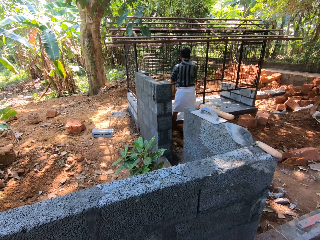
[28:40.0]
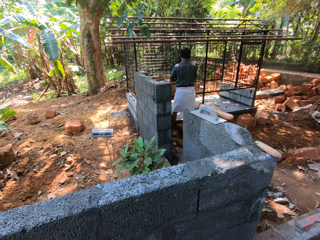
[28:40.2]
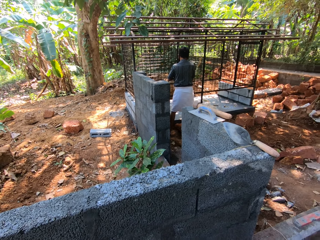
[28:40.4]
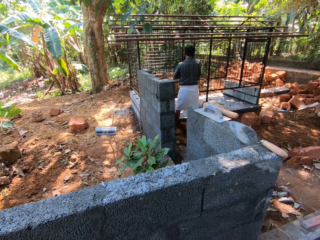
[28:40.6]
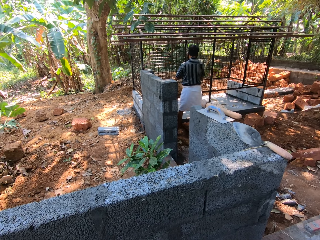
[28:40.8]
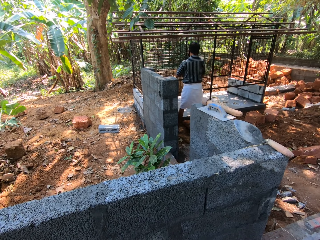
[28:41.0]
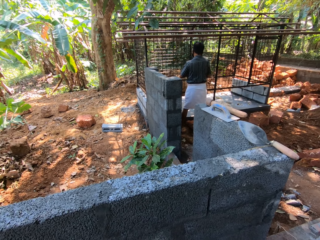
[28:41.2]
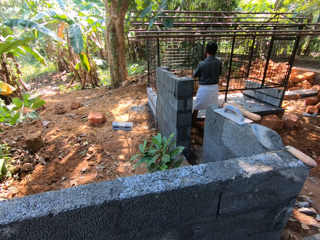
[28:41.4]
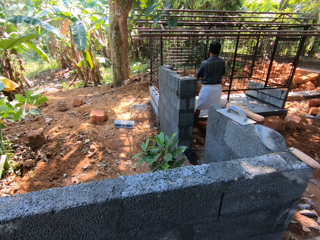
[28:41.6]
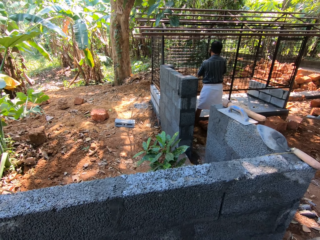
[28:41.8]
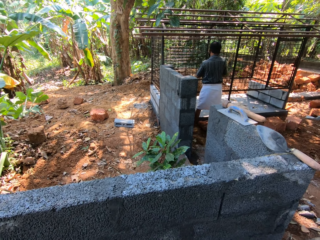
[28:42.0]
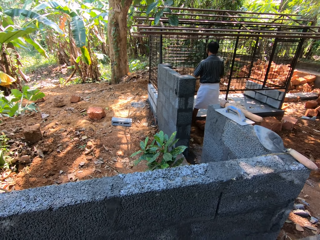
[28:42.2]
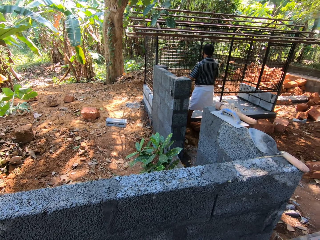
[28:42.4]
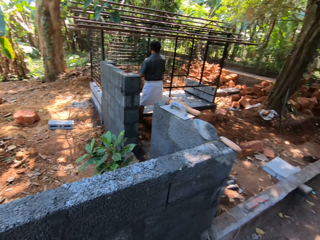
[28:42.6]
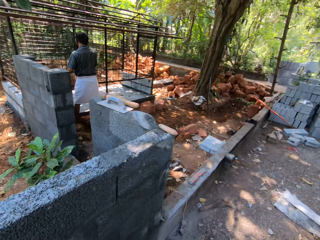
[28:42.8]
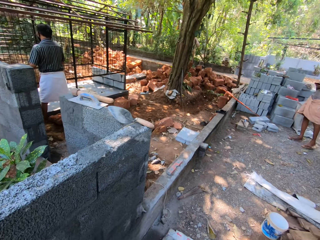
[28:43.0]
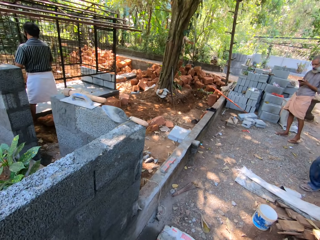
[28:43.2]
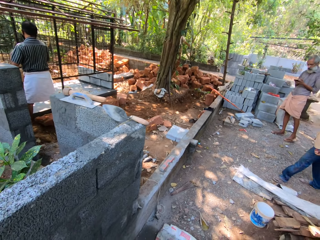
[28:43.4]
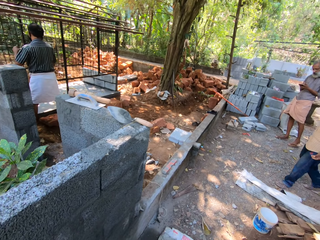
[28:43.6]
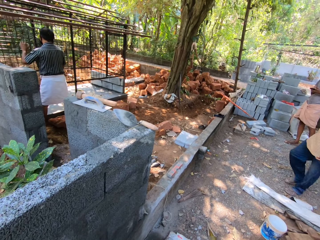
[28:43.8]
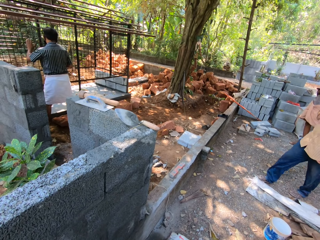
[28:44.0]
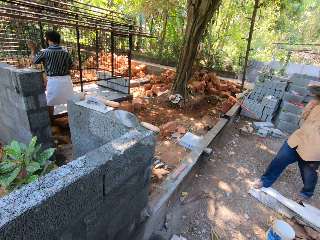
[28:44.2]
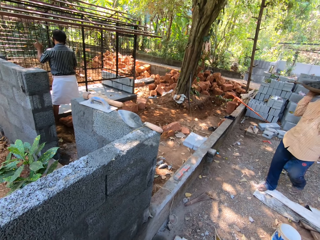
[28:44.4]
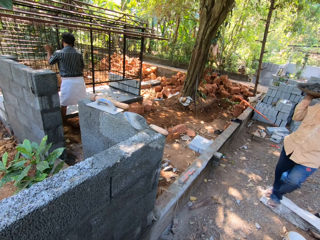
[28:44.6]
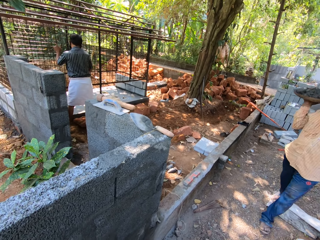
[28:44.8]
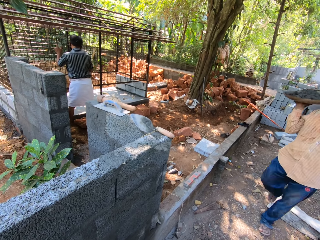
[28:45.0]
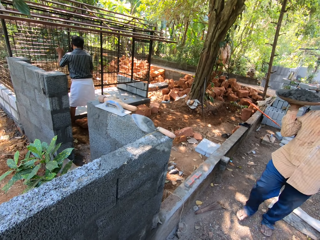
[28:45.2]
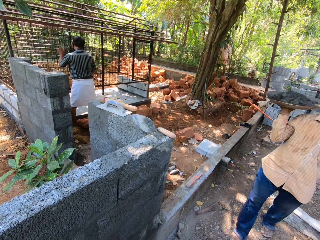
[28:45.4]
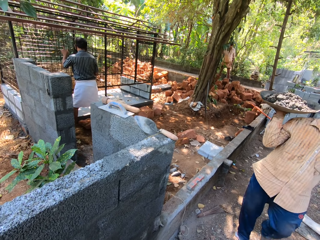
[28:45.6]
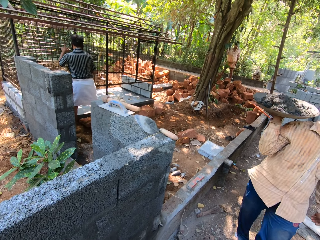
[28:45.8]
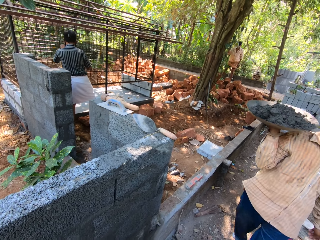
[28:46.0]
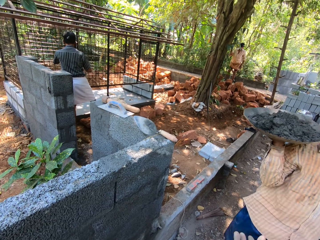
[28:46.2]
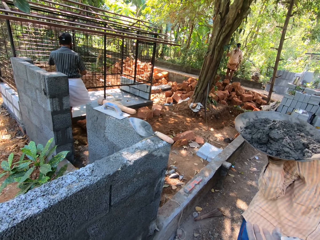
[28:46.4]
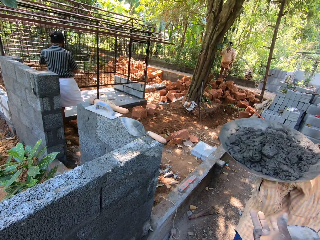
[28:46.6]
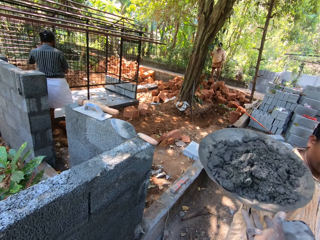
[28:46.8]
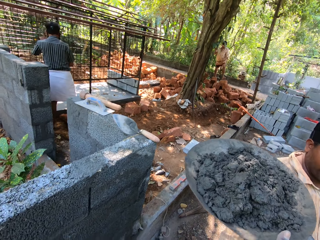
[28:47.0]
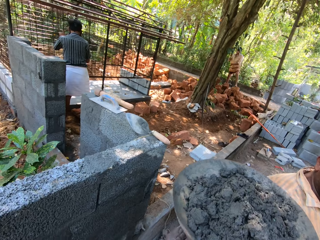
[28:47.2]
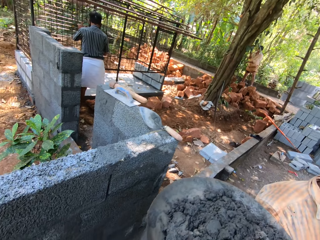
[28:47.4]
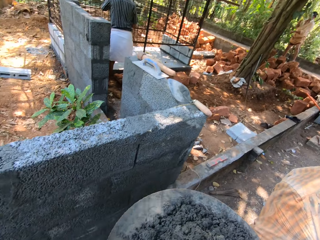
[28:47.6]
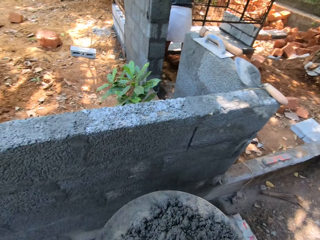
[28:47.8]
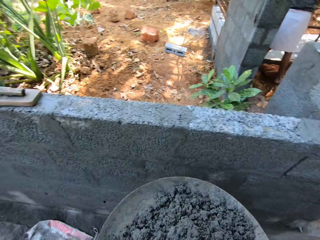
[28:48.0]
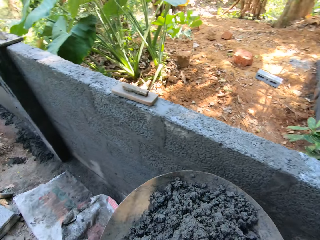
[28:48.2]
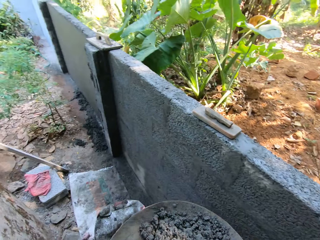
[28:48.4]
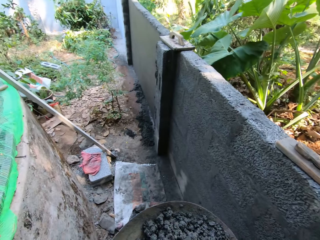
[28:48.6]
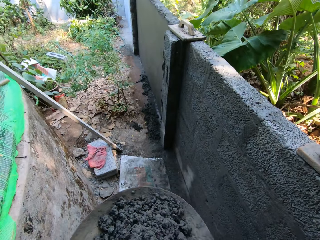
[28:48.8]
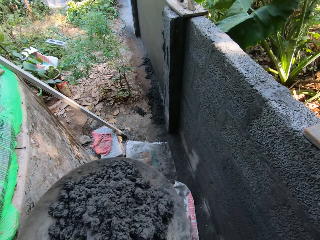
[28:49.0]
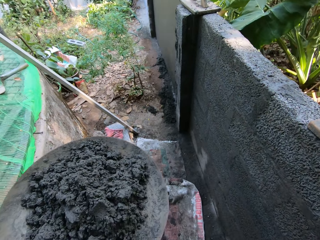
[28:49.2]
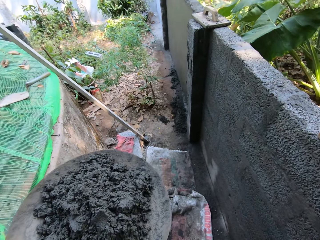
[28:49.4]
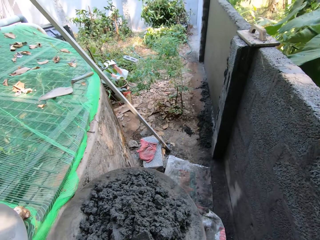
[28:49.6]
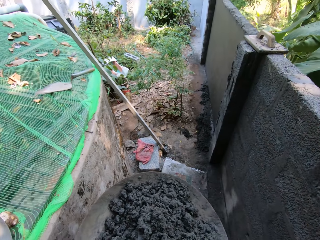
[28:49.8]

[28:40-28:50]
A man carries the cement. The man passes a head pan to the camera wearer with his right hand. The camera wearer takes the cement from the man.

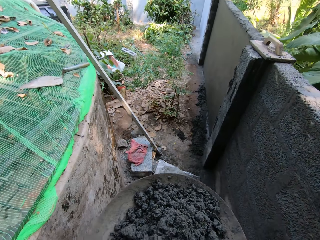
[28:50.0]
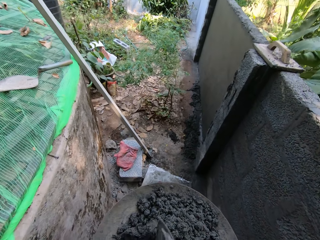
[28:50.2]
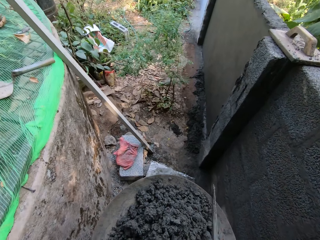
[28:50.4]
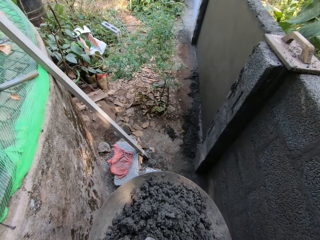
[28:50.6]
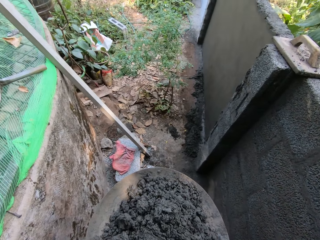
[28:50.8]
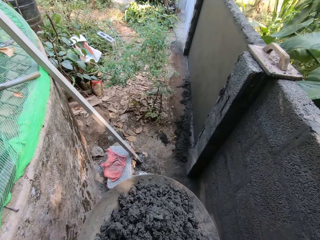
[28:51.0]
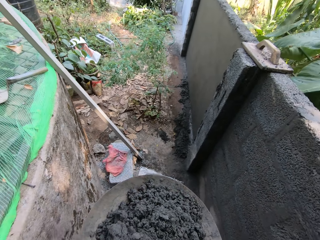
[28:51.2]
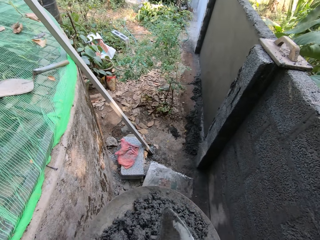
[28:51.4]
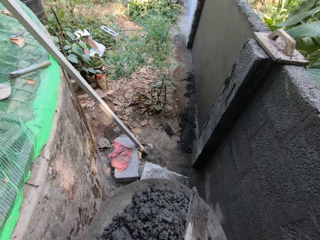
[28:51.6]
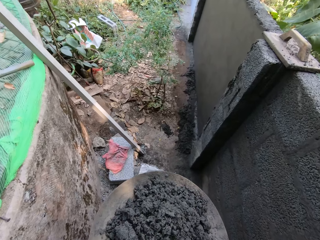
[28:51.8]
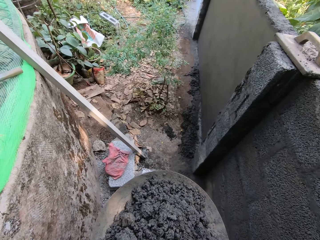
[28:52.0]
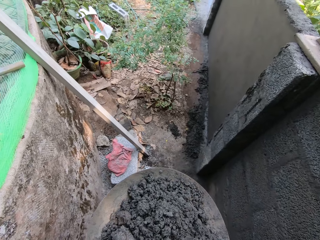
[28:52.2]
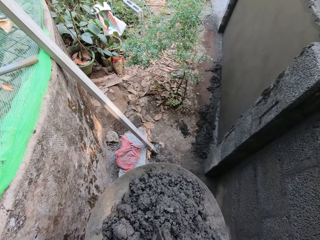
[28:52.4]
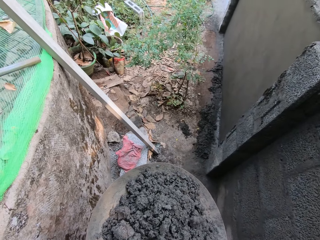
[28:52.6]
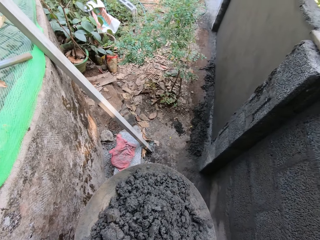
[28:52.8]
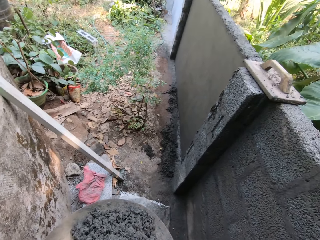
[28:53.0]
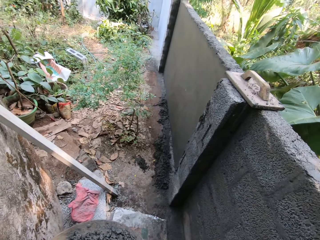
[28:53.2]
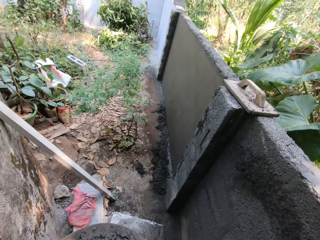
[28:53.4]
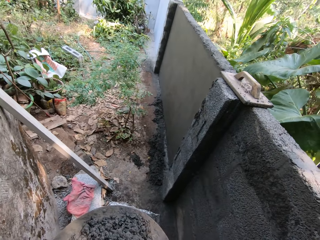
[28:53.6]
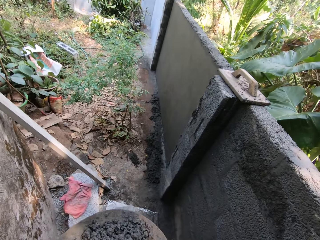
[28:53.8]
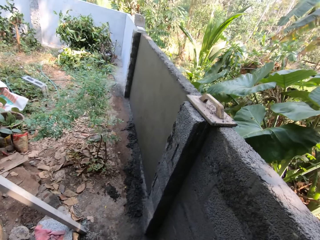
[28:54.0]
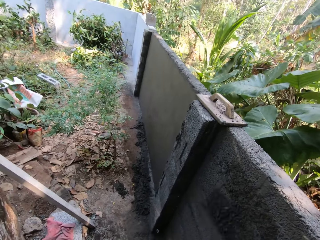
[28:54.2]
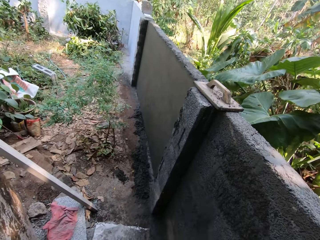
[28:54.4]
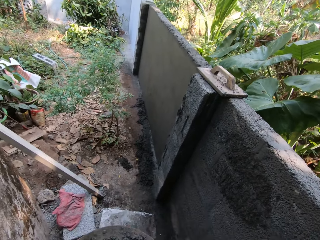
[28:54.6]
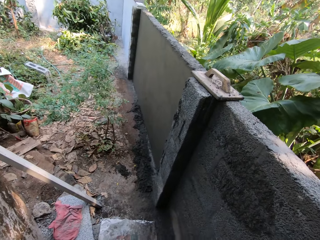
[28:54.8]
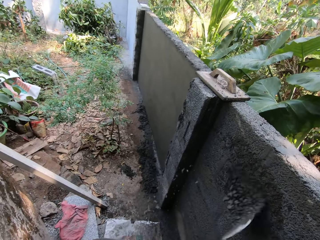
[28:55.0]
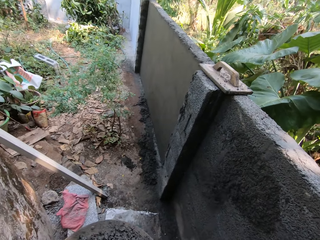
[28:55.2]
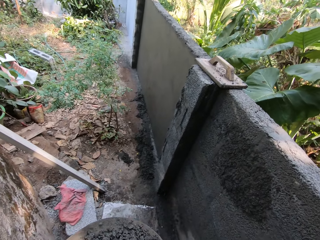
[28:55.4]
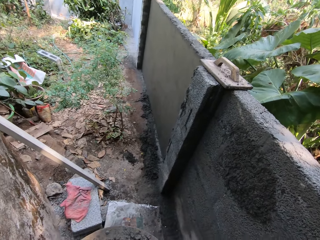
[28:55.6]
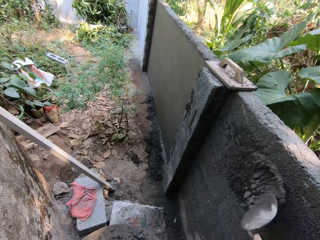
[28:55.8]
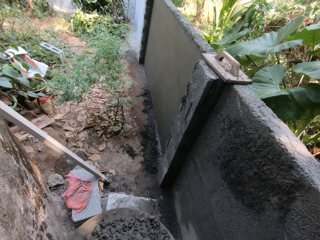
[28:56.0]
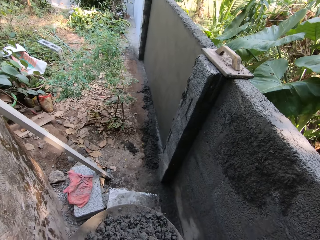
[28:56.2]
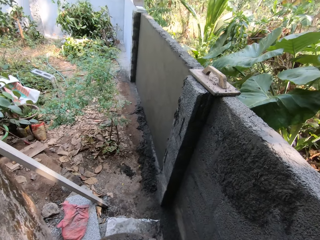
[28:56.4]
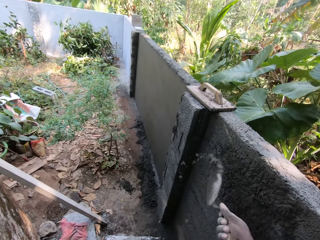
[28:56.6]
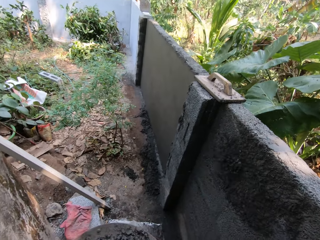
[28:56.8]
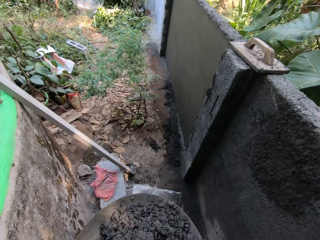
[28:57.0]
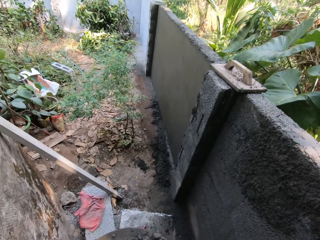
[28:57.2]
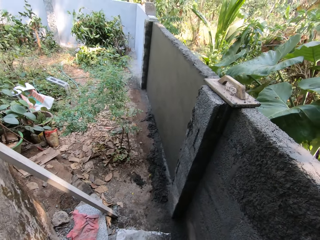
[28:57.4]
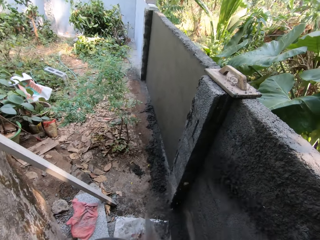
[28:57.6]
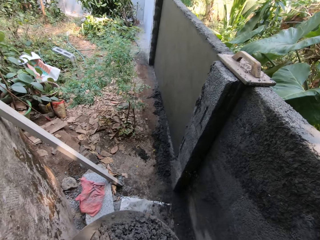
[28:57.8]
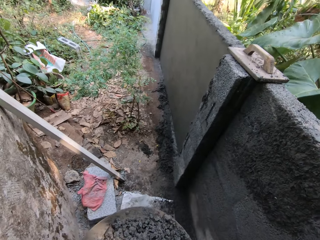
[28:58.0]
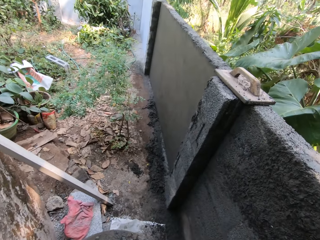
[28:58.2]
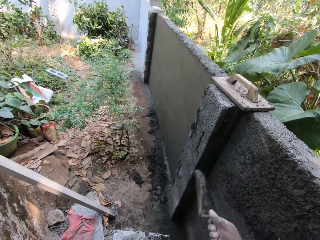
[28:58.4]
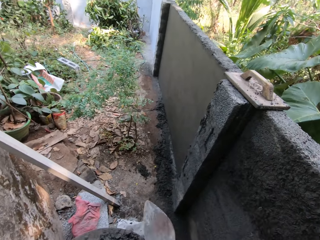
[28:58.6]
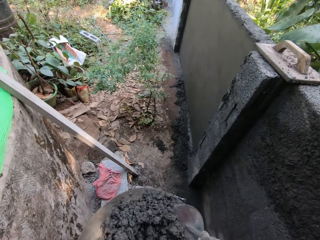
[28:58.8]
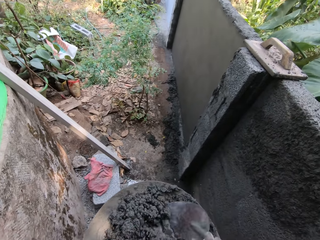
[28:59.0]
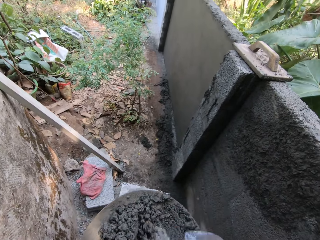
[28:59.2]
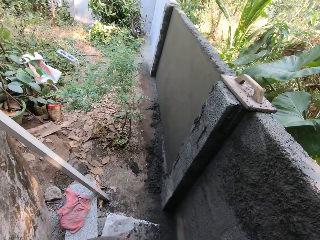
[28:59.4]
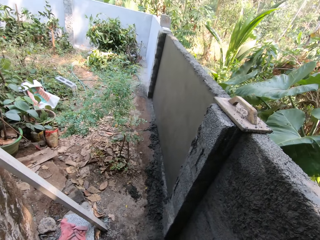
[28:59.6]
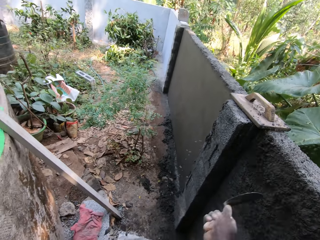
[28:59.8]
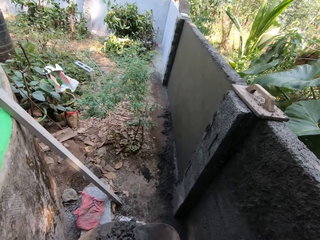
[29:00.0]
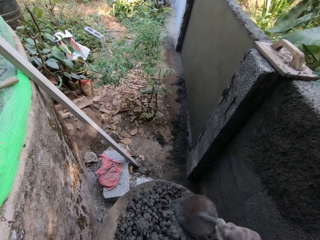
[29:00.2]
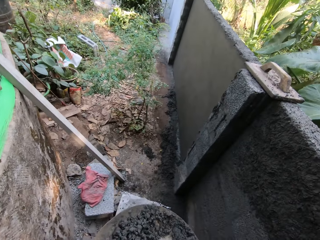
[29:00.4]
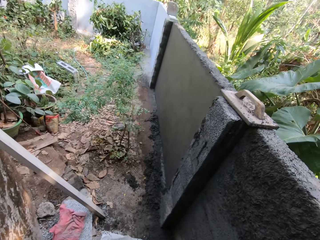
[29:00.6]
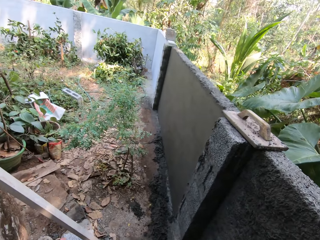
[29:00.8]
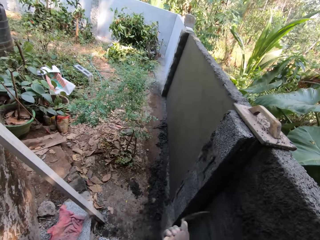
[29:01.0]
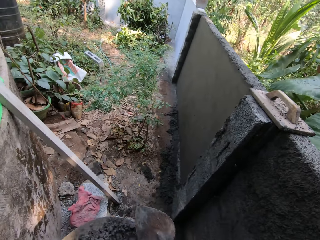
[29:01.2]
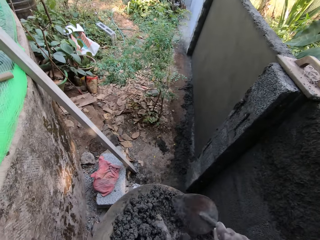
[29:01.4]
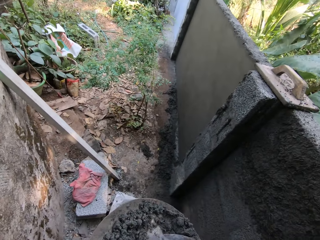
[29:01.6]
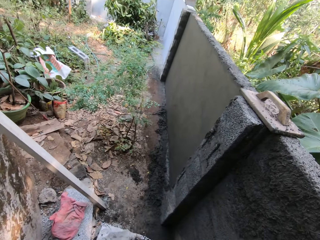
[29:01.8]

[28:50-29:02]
The camera wearer mixes mortar in the head pan with the hand trowel in his right hand. He scoops the cement with the trowel. He plasters mortar on the wall with the hand trowel in his right hand. He scoops the cement with the trowel and throws the cement on the wall. He scoops the cement with the trowel and throws the cement on the wall again. He scoops the cement with the trowel and throws the cement on the wall again. He takes mortar from the head pan with the hand trowel in his right hand. He plasters the mortar on the wall with the hand trowel in his right hand. He takes mortar from the head pan with the hand trowel in his right hand. He plasters the mortar on the wall with the hand trowel in his right hand. He takes mortar from the head pan with the hand trowel in his right hand.
